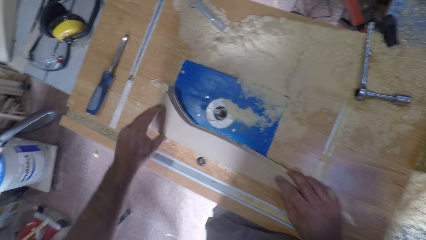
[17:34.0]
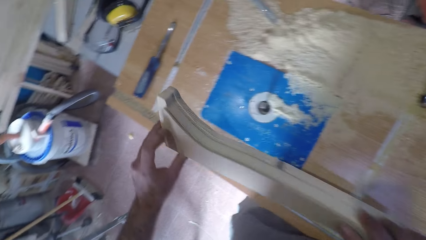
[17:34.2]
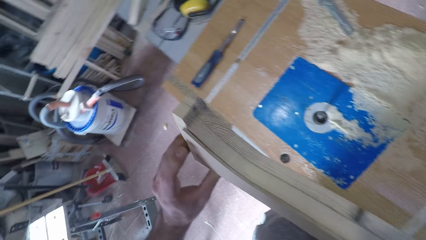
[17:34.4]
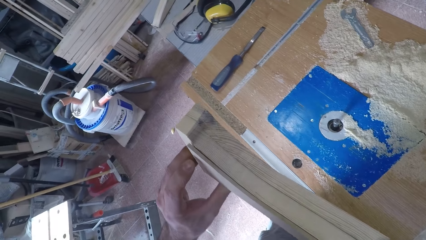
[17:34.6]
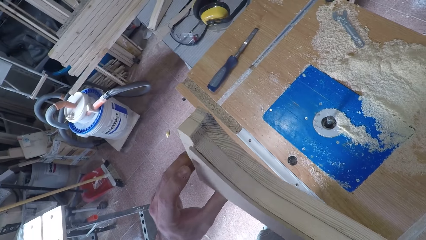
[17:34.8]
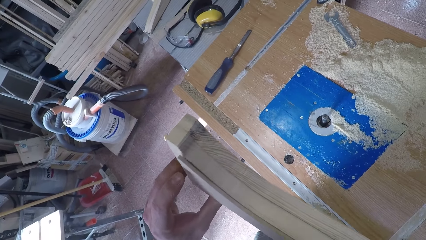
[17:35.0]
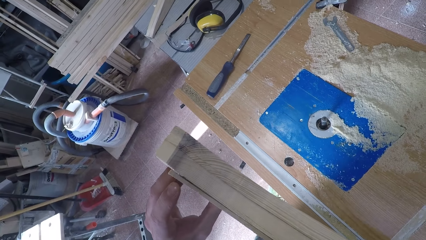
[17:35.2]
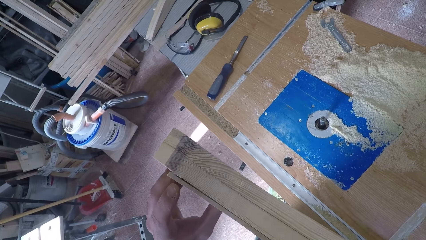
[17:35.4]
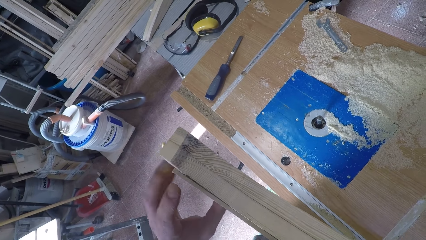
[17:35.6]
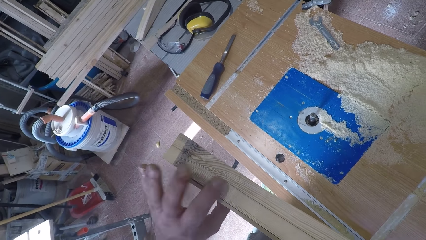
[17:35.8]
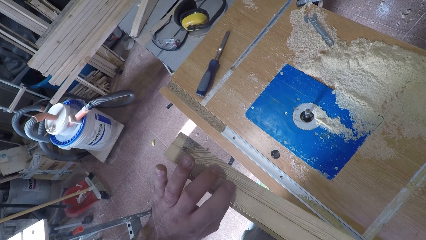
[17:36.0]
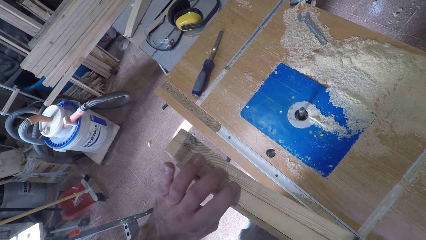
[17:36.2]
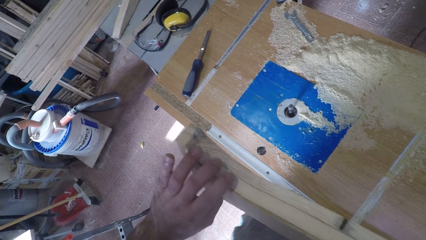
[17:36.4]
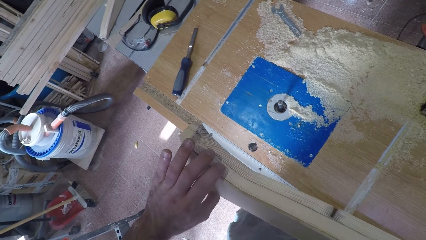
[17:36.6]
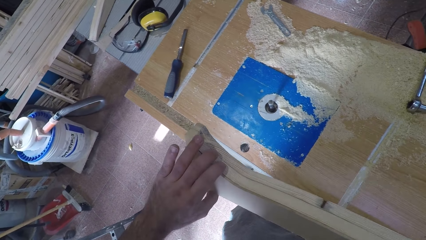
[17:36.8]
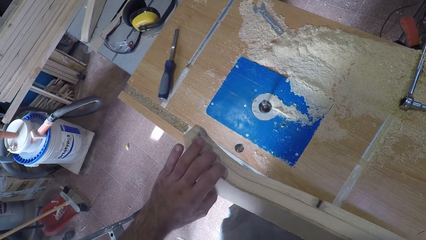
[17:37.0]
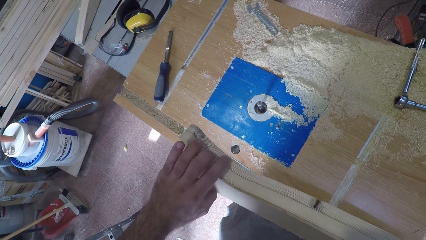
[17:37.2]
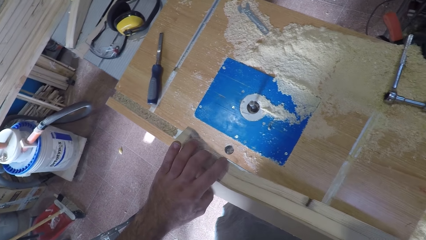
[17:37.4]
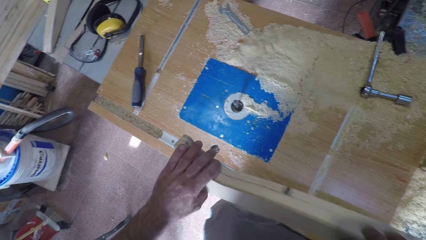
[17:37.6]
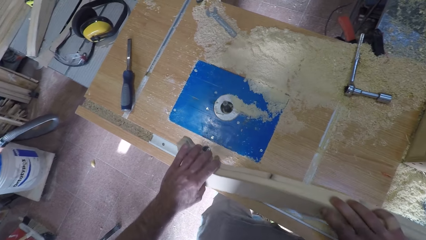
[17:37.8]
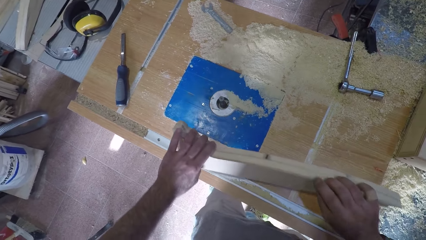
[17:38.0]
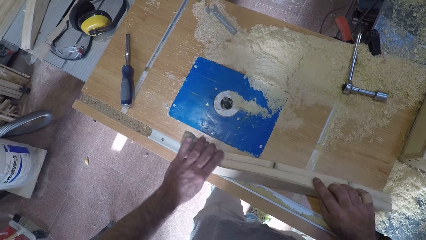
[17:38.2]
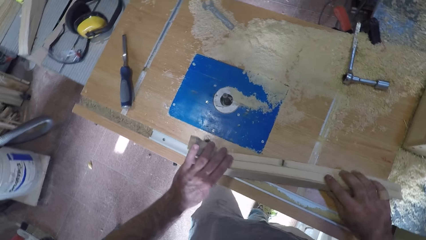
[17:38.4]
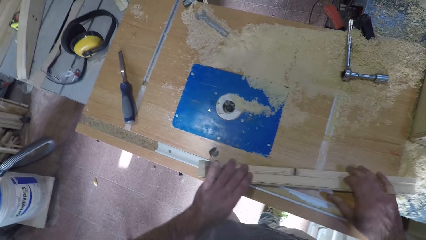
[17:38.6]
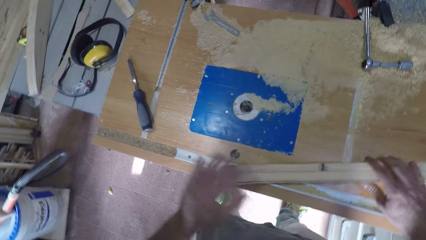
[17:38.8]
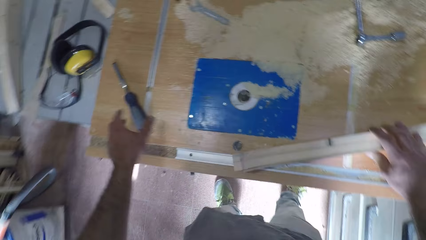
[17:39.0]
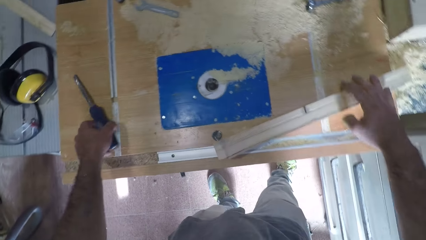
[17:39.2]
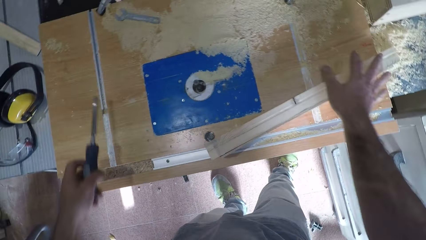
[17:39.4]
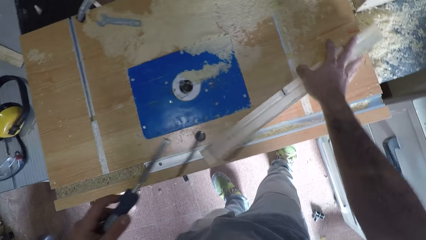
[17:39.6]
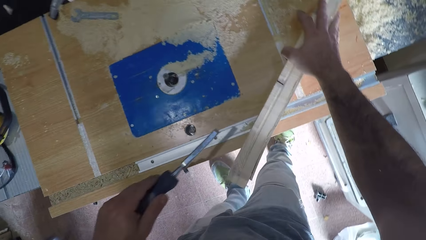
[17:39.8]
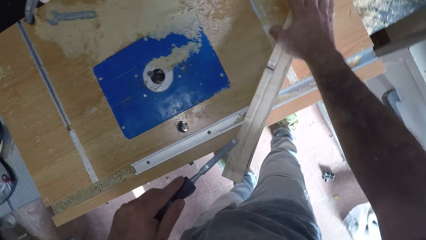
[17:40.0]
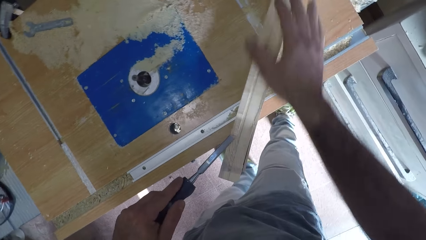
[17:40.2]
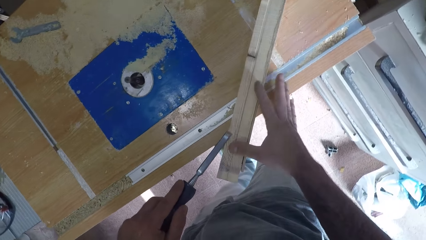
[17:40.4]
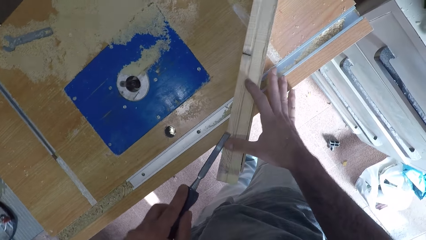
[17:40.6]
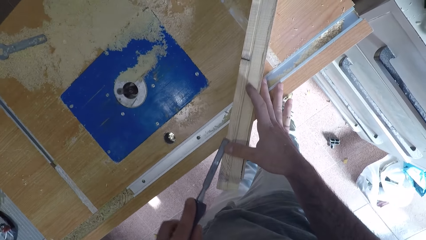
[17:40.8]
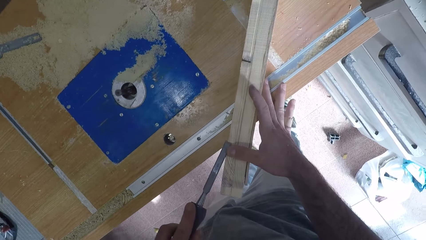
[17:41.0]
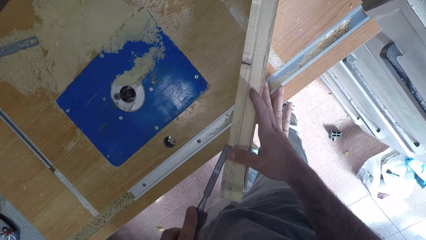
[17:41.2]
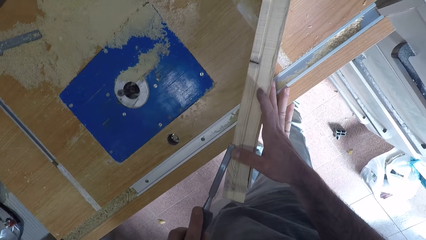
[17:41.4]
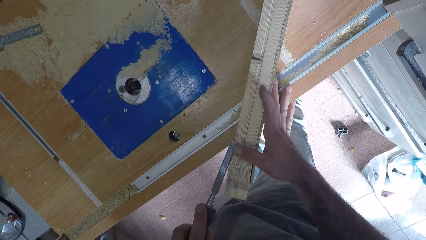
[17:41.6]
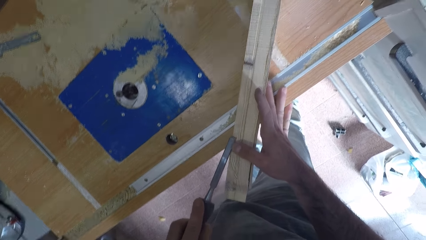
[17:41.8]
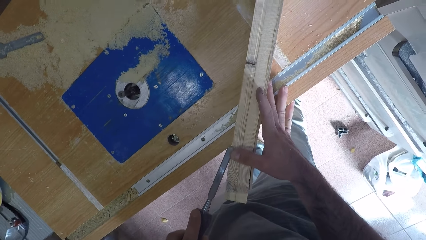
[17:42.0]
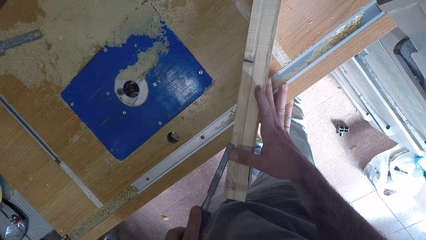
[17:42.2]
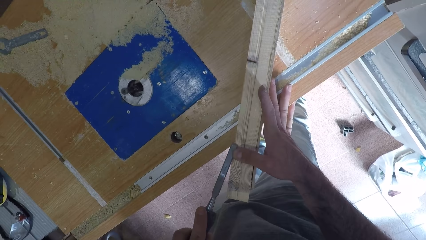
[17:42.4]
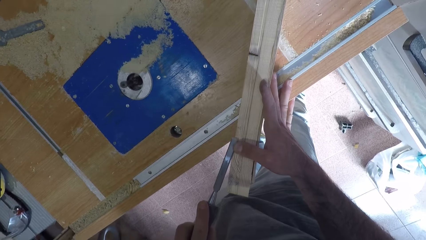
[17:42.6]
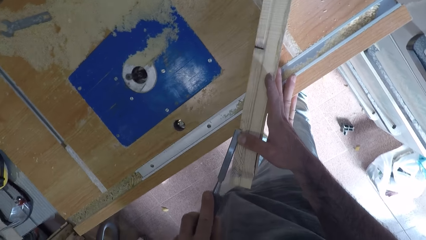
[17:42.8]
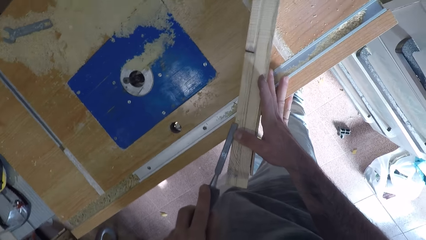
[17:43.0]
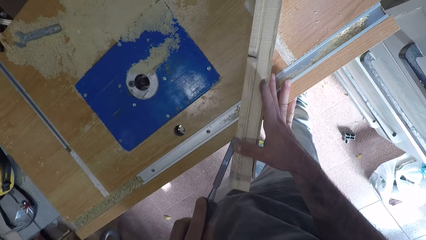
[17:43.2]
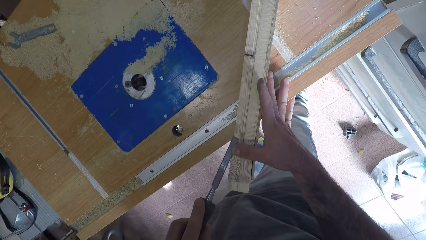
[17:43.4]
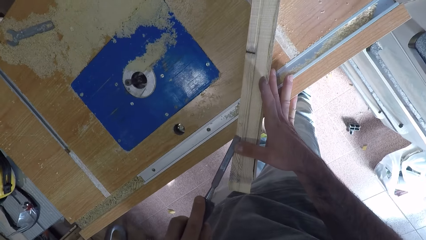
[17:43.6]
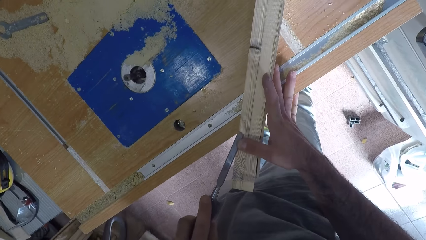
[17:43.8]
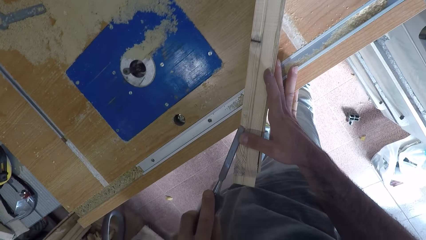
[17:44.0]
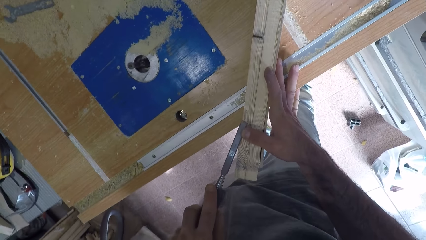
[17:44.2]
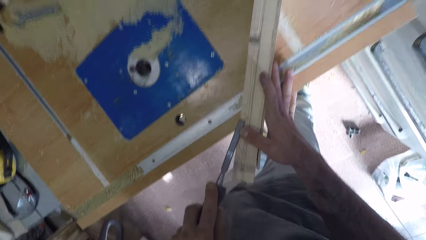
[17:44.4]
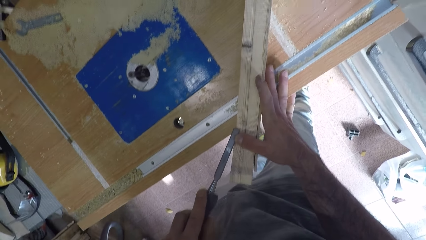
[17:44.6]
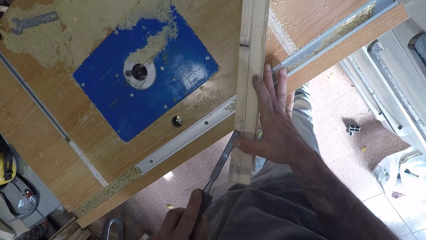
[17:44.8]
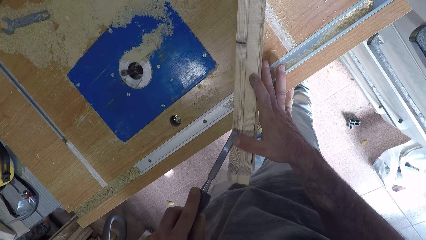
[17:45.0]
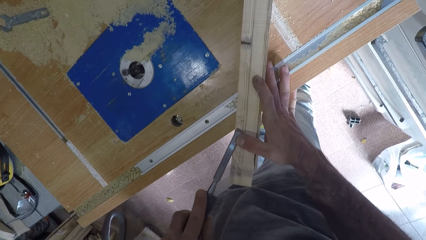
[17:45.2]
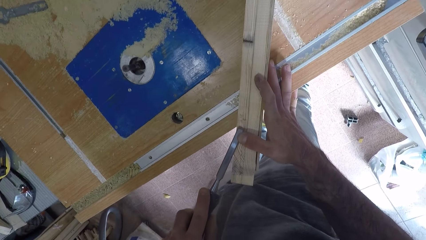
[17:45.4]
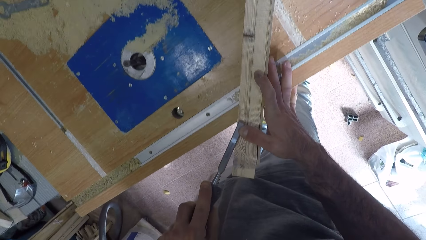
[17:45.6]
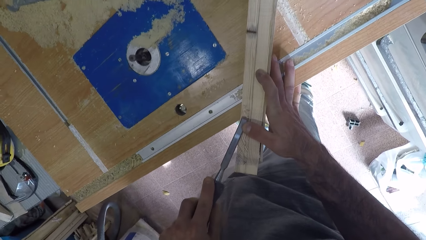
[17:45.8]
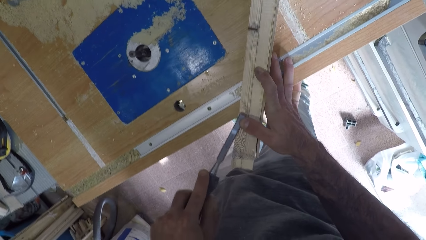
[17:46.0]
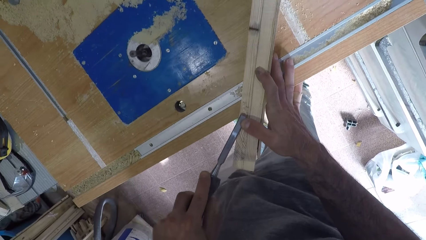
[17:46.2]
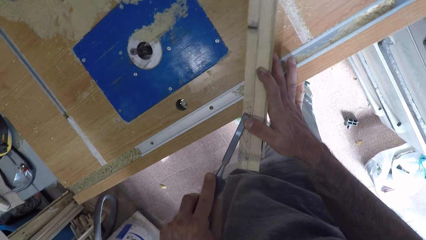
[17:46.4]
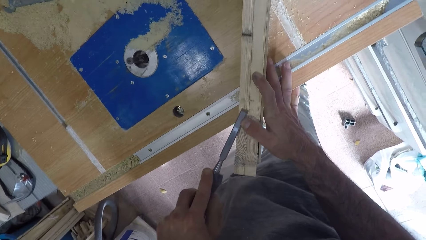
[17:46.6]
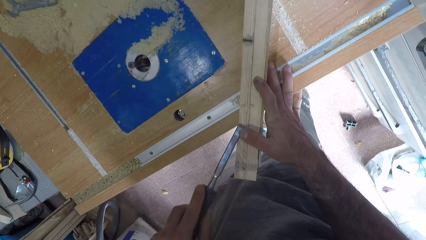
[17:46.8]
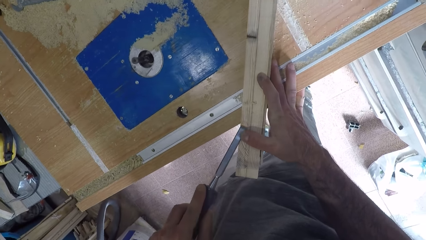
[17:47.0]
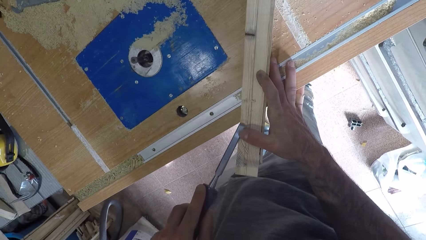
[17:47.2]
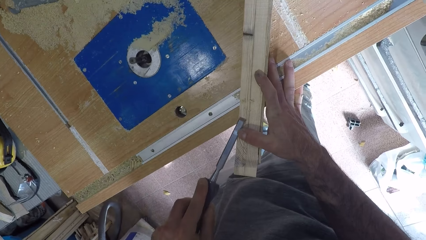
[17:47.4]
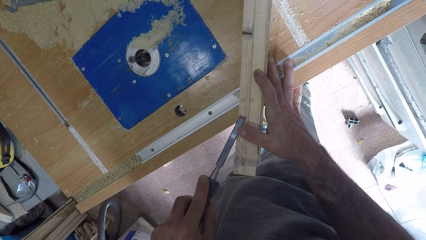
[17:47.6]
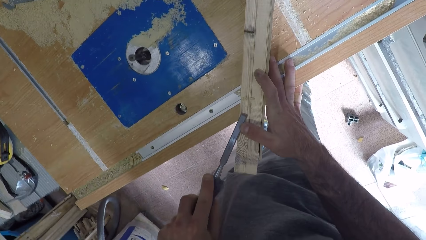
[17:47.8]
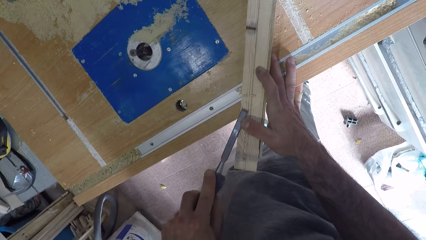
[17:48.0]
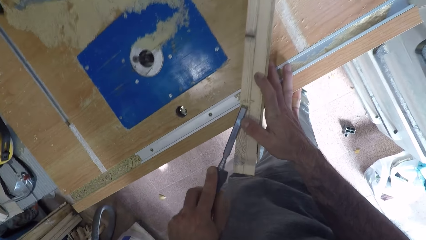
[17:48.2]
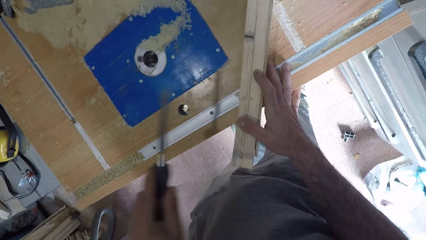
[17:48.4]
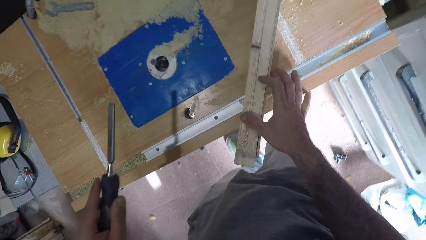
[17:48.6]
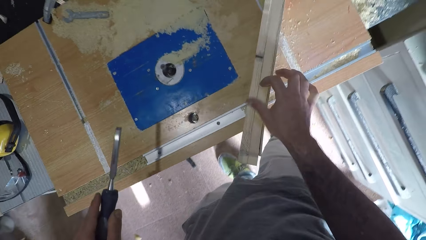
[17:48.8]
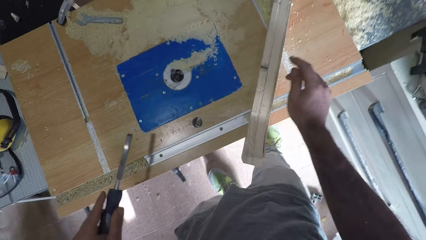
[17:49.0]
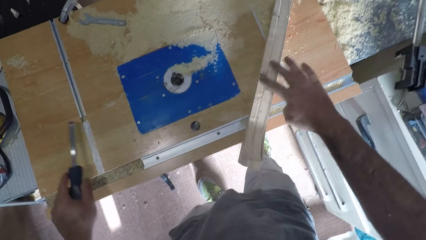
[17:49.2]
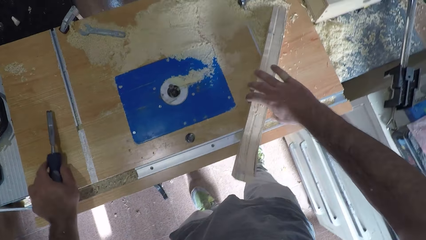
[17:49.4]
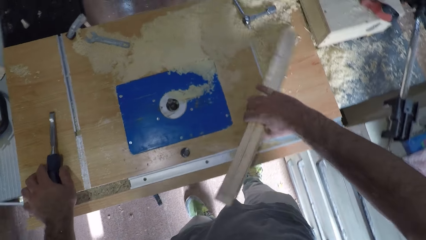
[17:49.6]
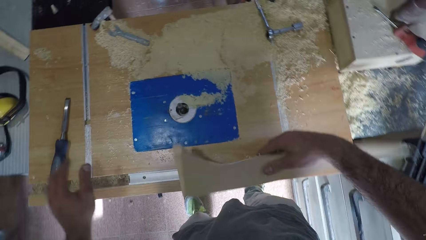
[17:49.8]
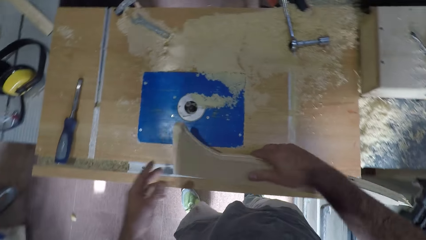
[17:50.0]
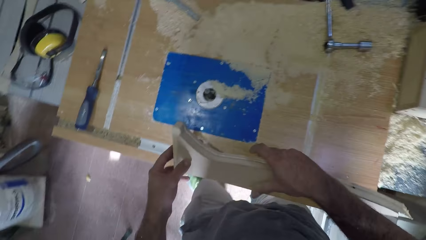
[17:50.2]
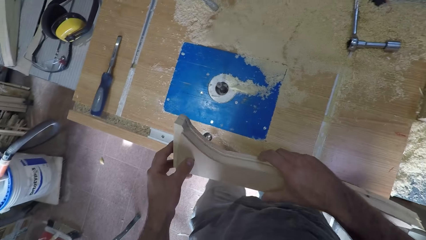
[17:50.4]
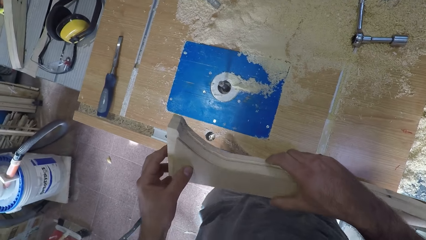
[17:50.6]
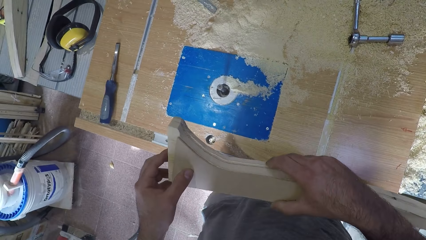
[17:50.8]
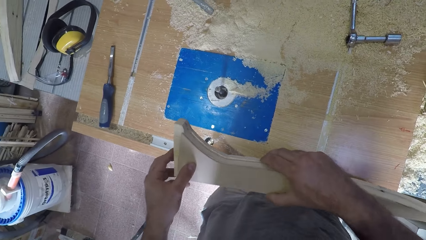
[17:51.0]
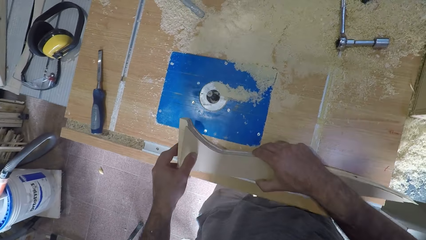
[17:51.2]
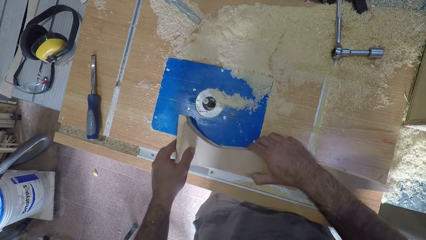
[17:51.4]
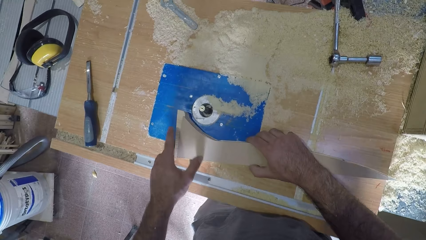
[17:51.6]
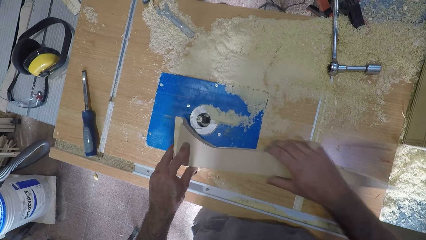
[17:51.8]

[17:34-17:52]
The camera wearer withdraws the wooden piece from the smoothening machine. He examines the curve on the wooden piece. He drops the wooden piece on the smoothening machine. He picks up the chisel. He holds the wooden piece with his right hand. He chisels the wooden piece with the chisel and right thumb. He scrubs the wood with the chisel. He withdraws the chisel from the wooden piece. He removes dirt from the wooden piece. He drops the chisel. He picks up the wooden piece with his right hand. He holds the wooden piece with both hands.
